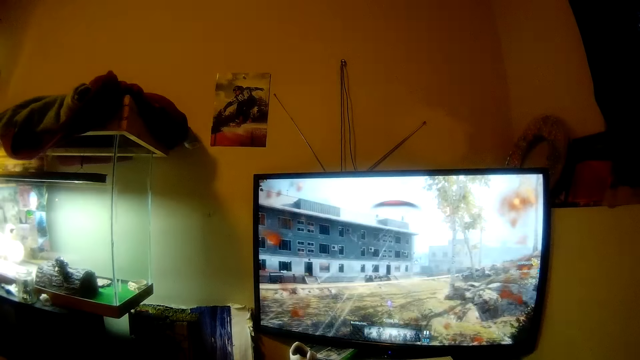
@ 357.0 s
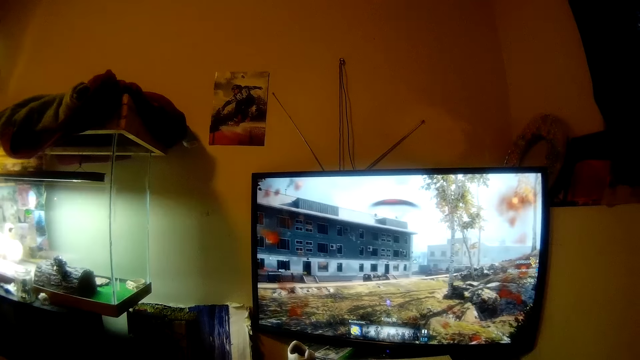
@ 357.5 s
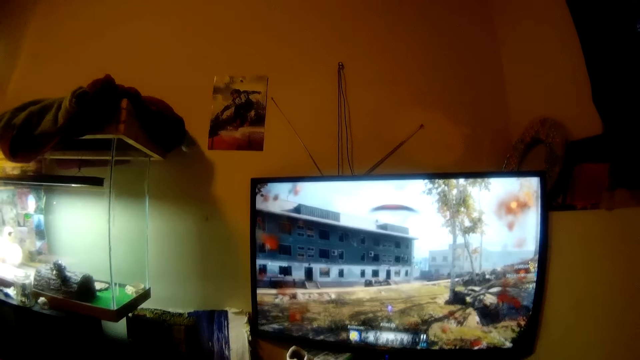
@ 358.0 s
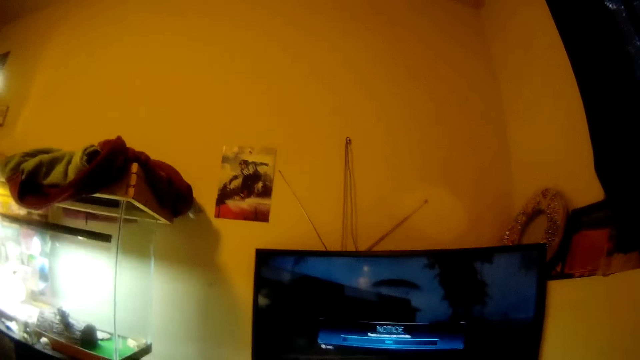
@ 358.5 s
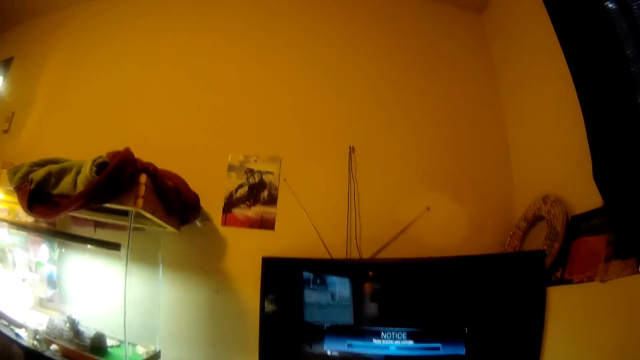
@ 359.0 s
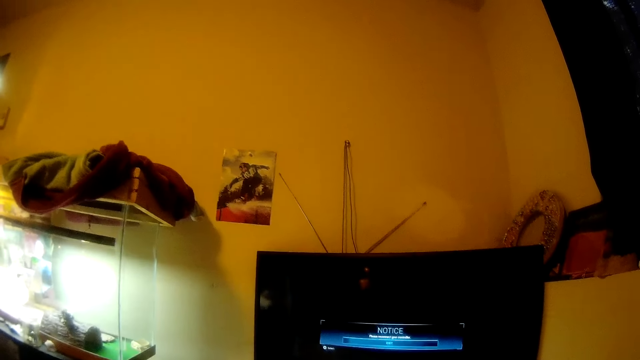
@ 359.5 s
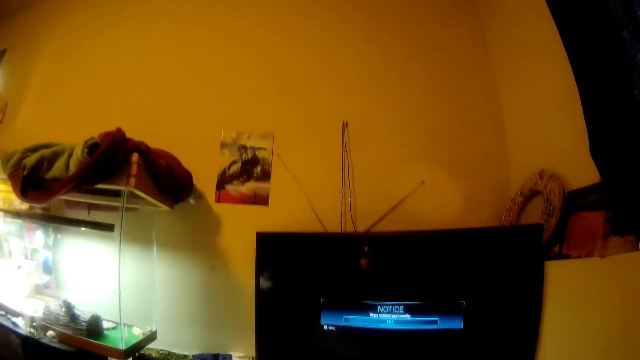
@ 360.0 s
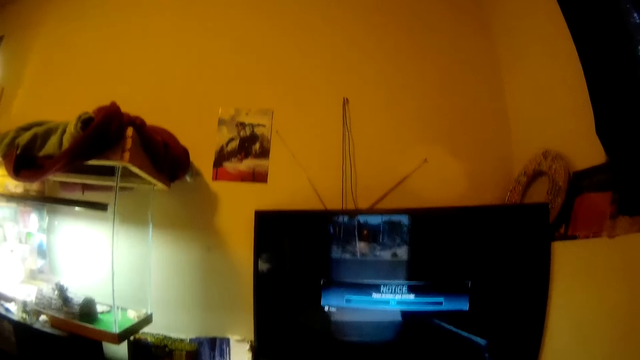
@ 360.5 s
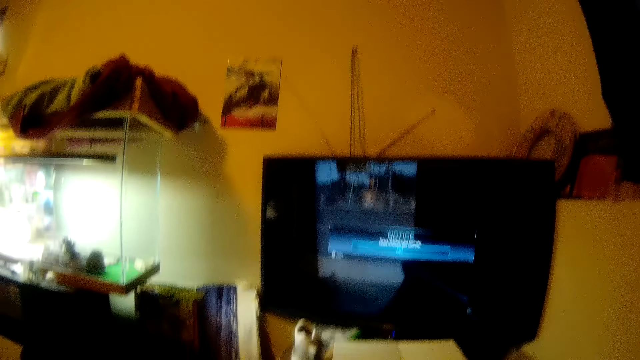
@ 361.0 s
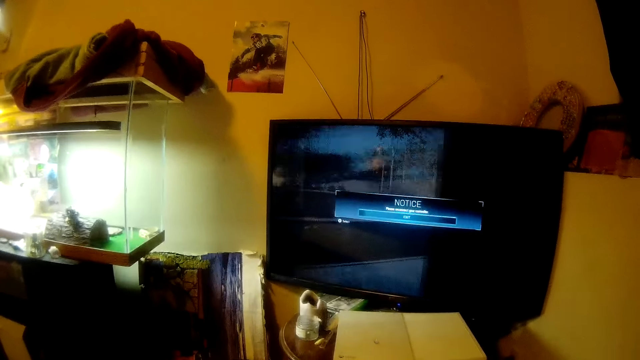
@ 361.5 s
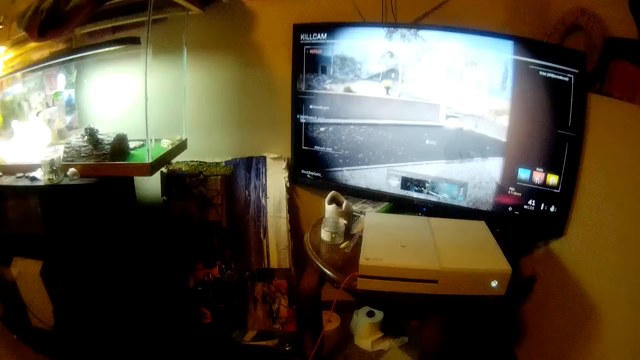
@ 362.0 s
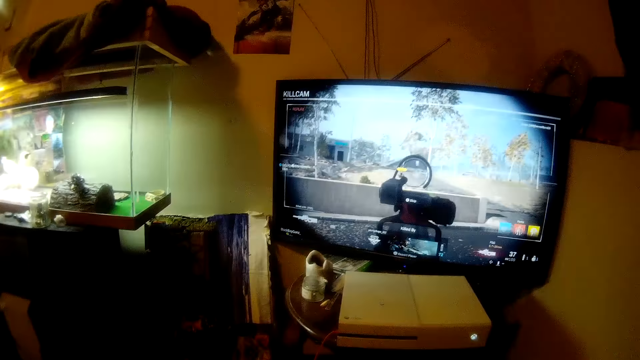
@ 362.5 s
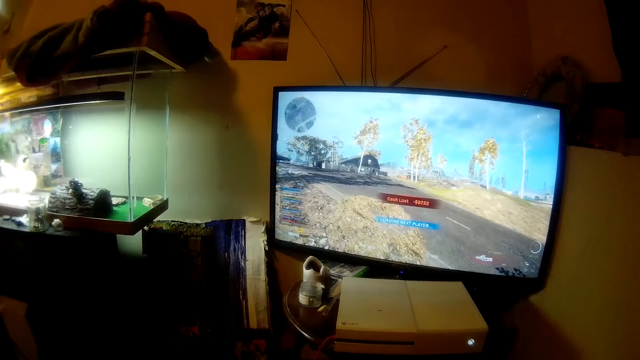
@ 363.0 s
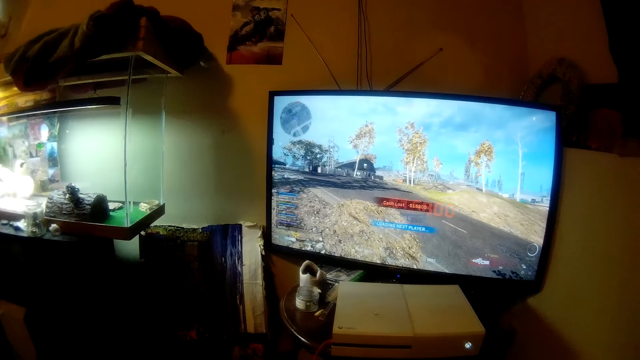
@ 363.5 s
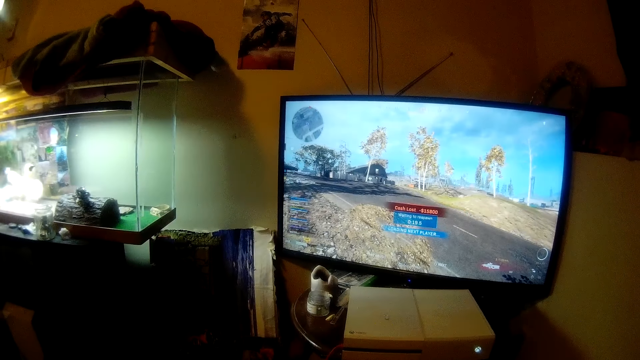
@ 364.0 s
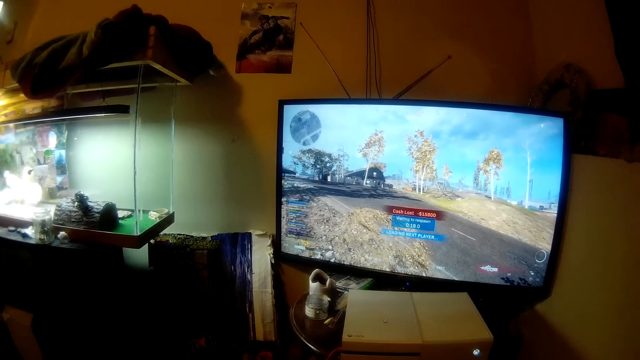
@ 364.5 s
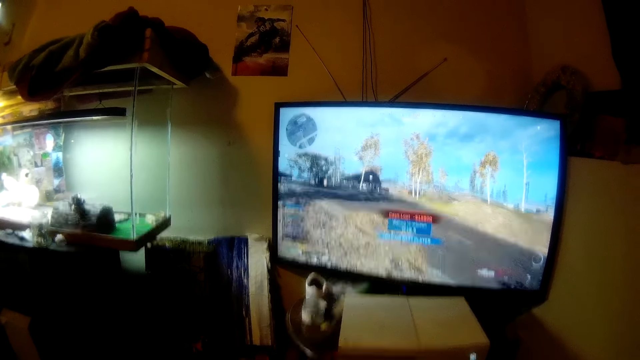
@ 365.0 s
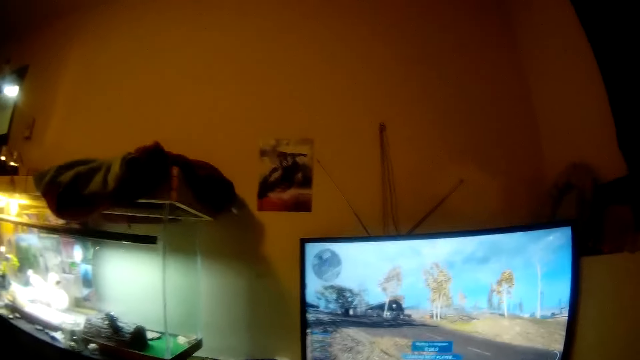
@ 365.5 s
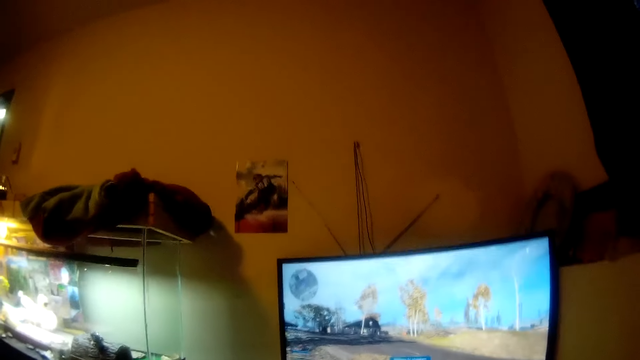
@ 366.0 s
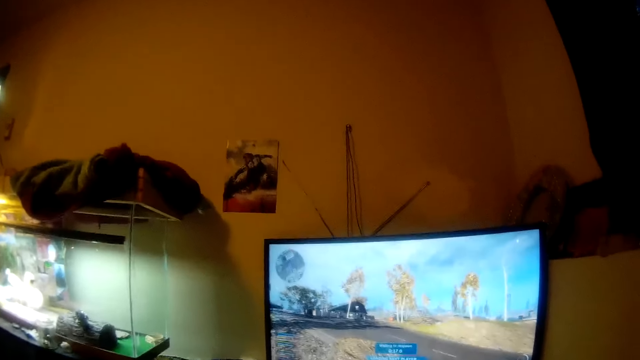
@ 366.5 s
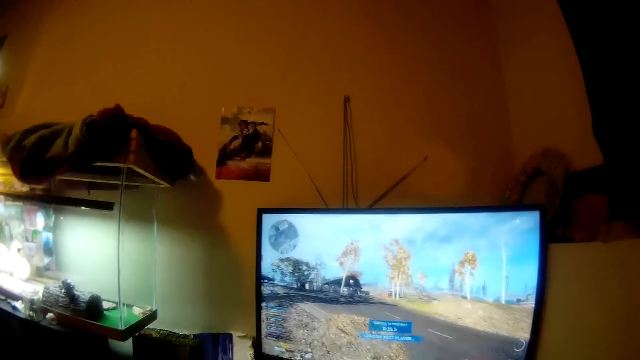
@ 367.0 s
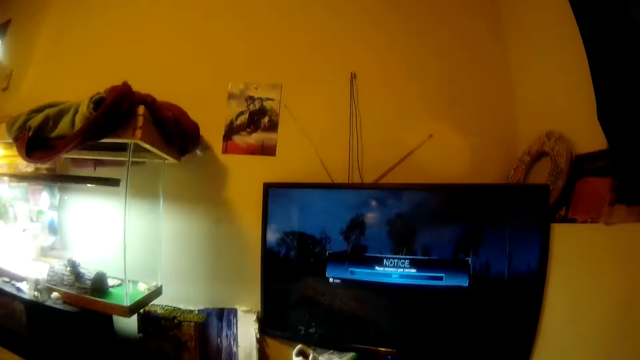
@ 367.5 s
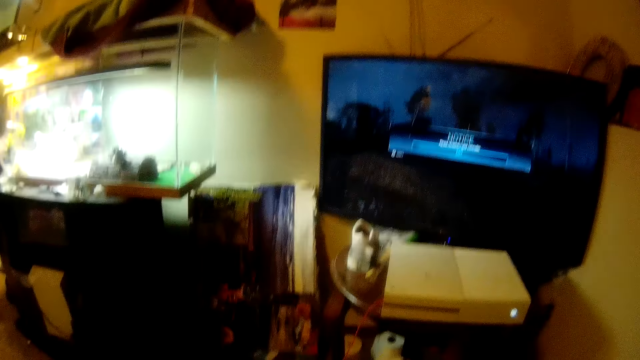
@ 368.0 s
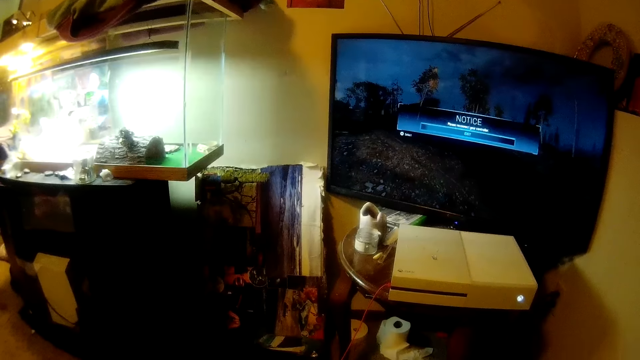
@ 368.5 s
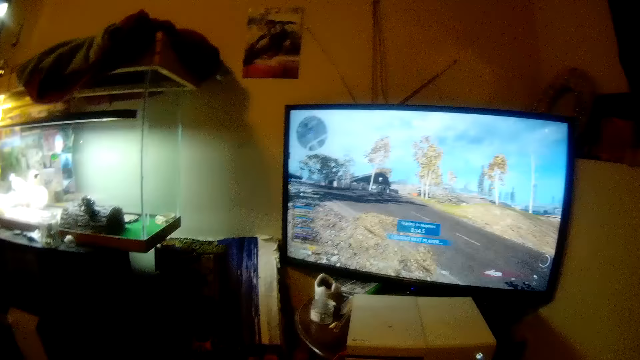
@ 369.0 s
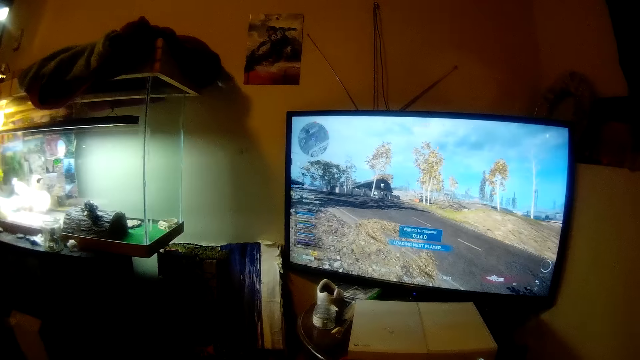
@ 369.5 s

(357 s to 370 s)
The camera wearer converses. They converse again.

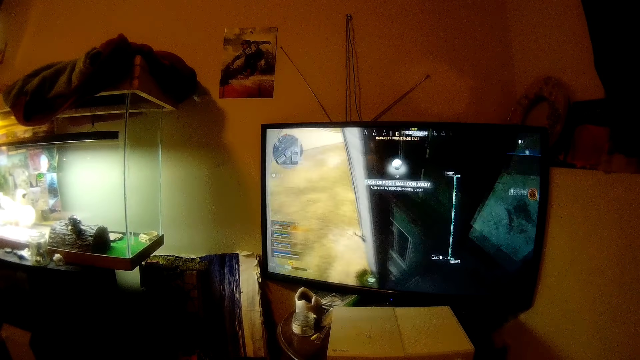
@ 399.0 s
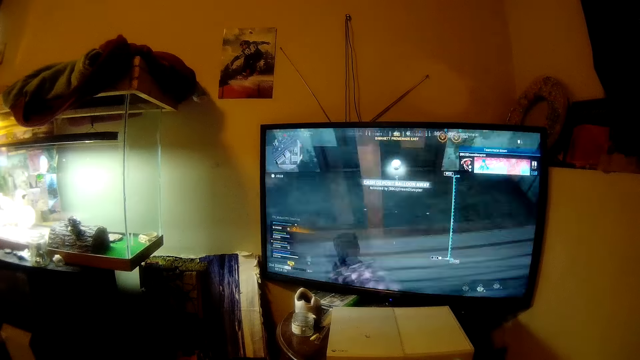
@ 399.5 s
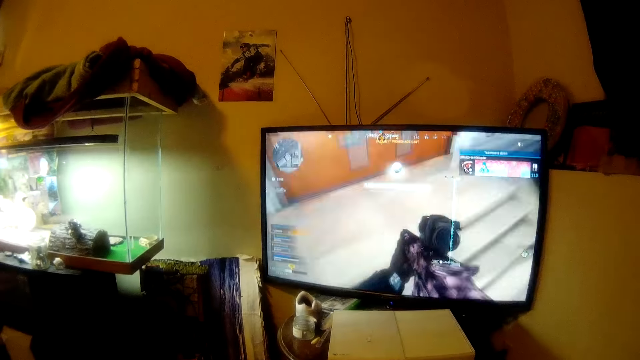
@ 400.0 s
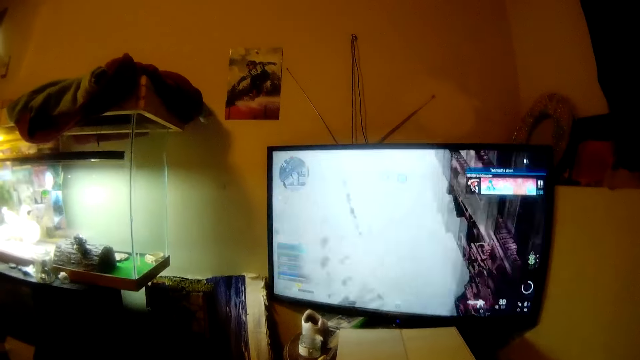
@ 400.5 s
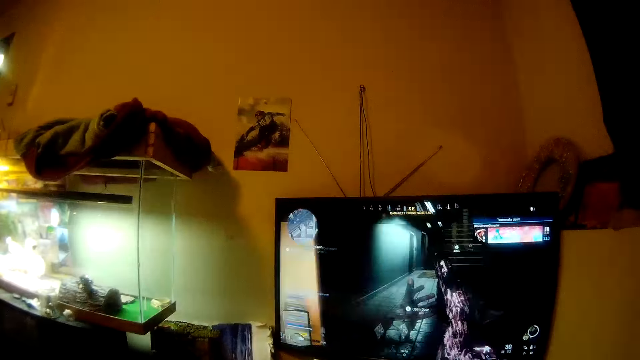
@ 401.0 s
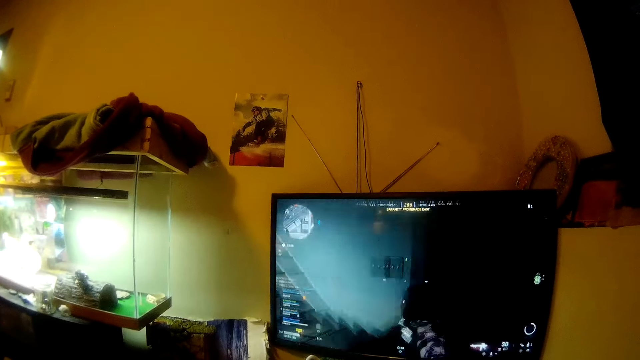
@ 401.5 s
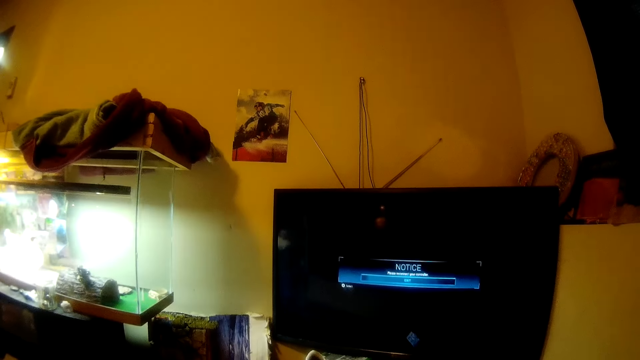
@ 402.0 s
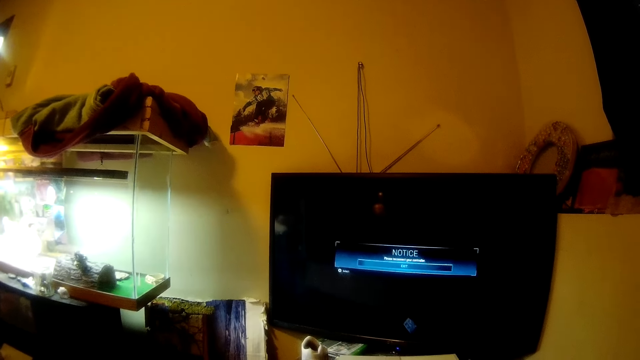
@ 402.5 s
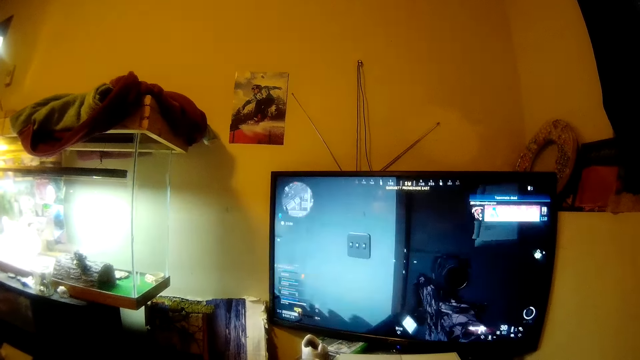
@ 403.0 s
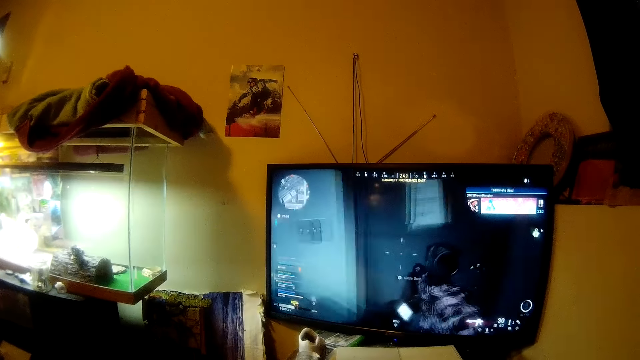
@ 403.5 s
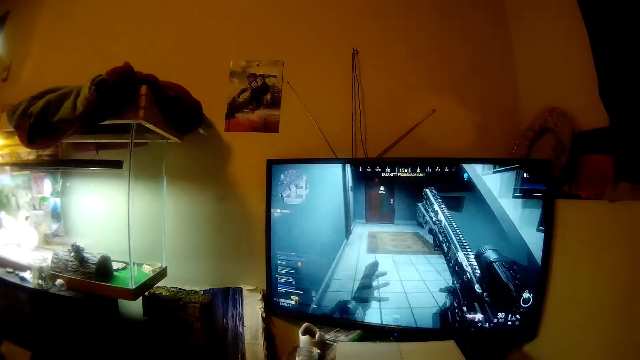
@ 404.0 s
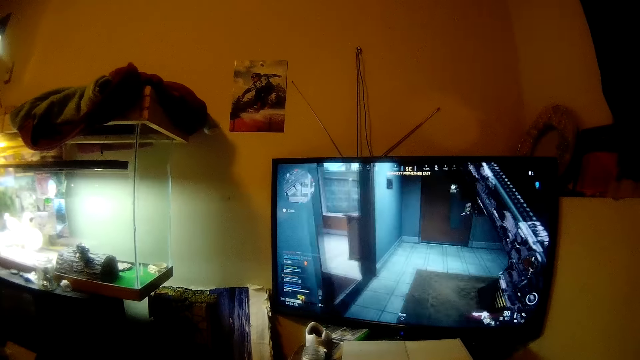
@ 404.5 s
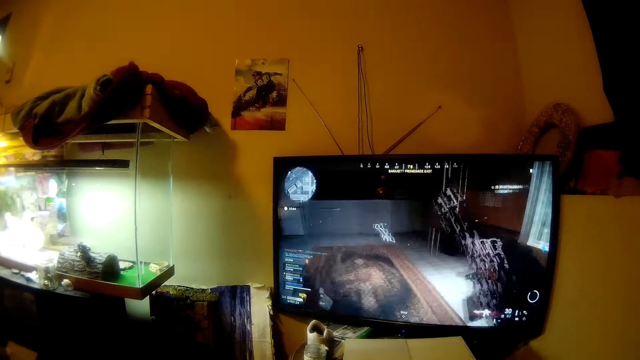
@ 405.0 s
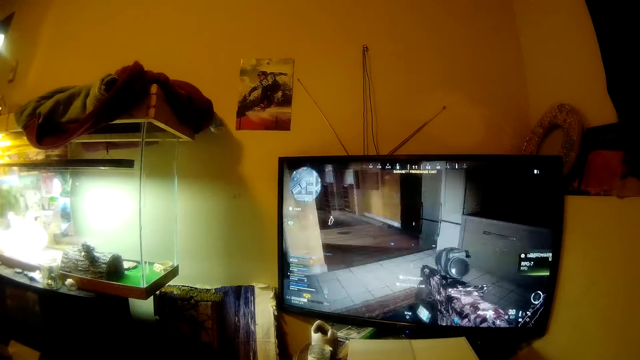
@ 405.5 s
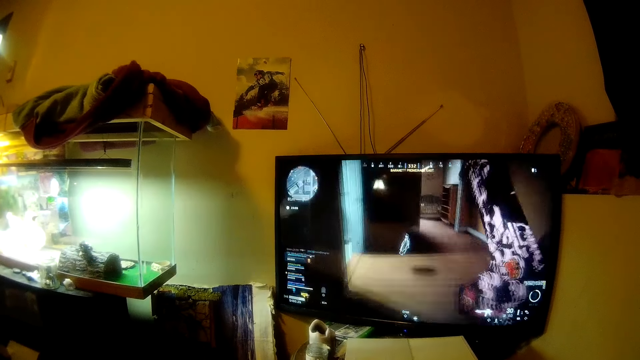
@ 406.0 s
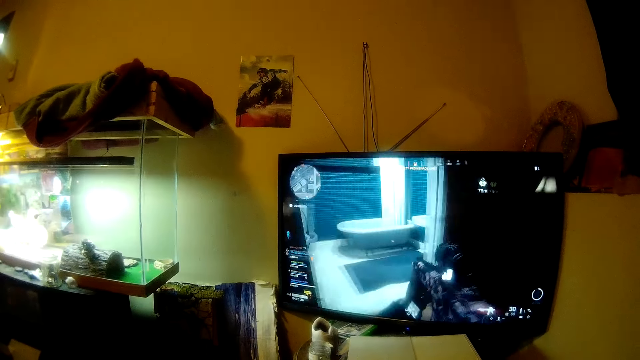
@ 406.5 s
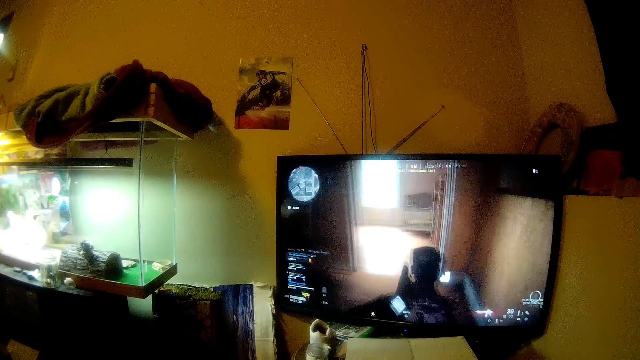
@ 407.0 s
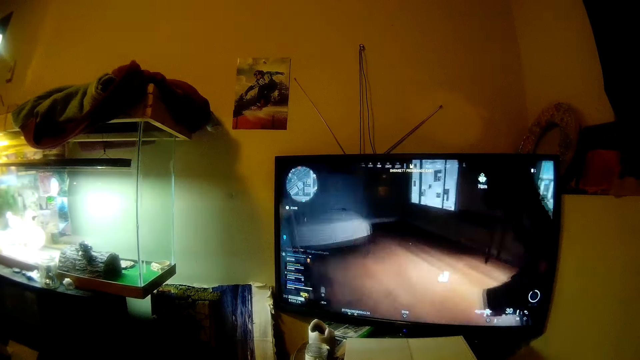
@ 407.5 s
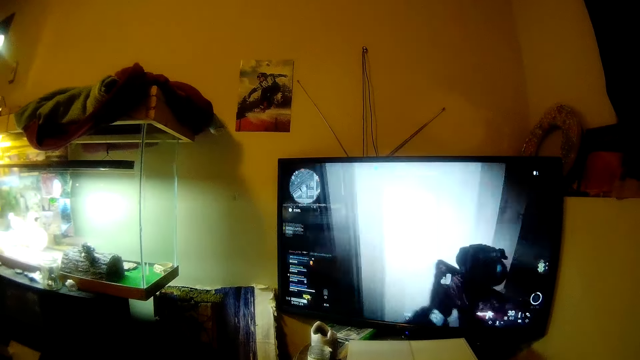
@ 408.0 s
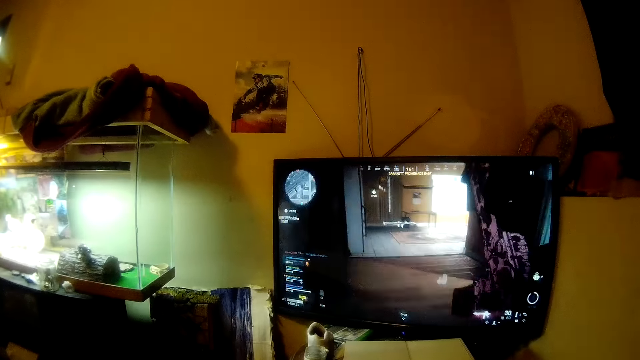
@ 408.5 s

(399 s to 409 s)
The camera wearer converses.
